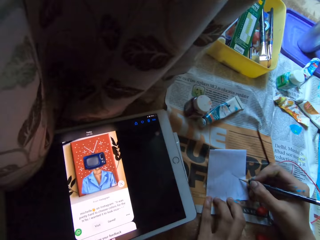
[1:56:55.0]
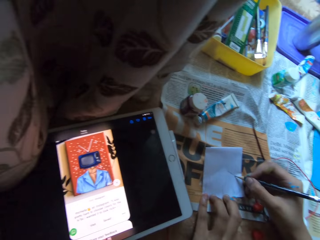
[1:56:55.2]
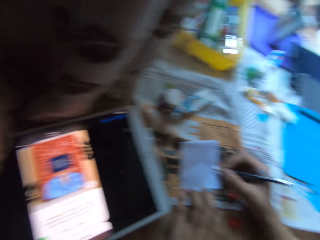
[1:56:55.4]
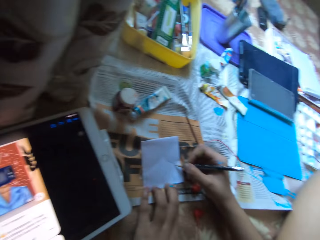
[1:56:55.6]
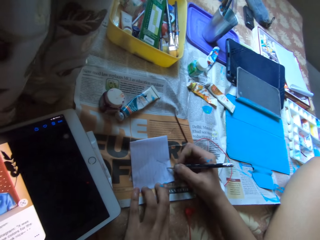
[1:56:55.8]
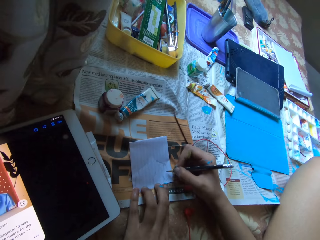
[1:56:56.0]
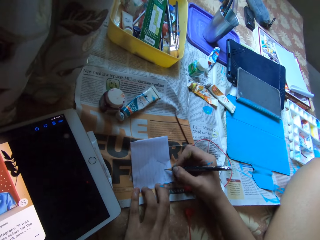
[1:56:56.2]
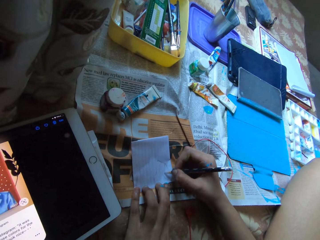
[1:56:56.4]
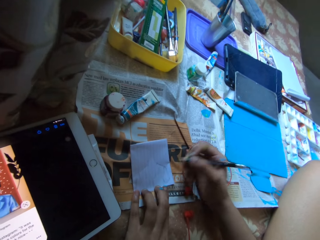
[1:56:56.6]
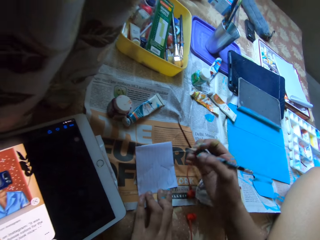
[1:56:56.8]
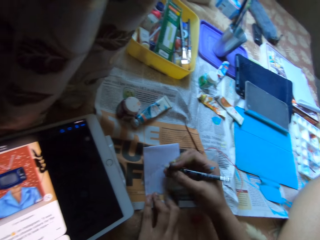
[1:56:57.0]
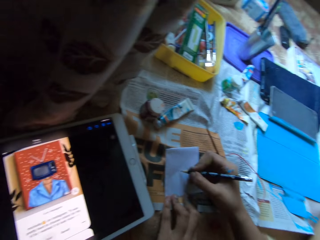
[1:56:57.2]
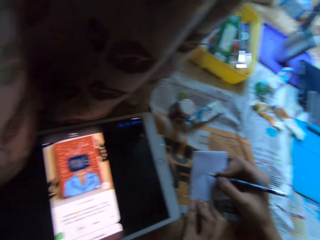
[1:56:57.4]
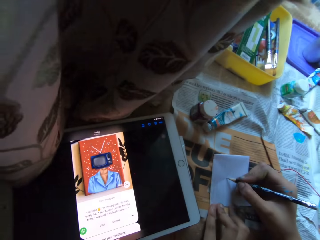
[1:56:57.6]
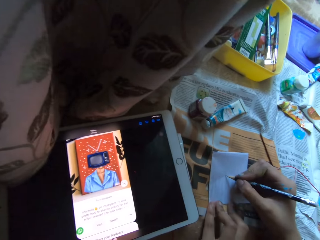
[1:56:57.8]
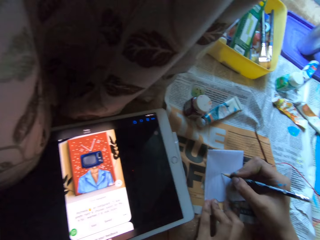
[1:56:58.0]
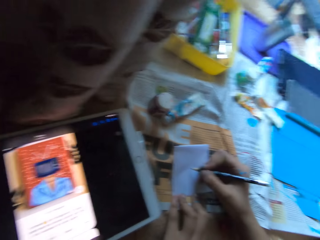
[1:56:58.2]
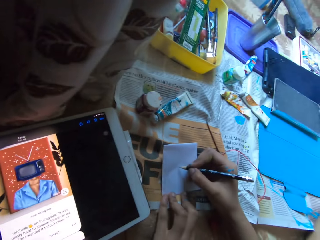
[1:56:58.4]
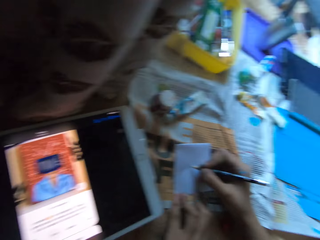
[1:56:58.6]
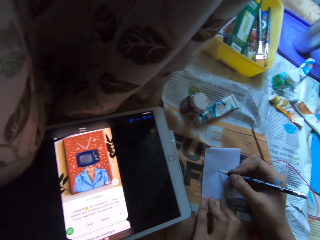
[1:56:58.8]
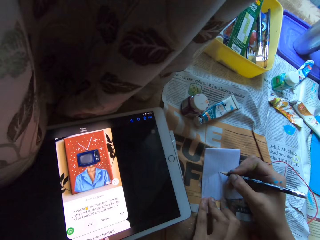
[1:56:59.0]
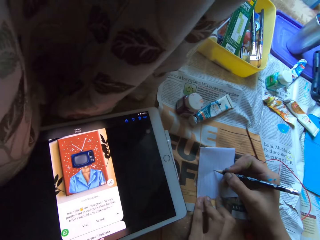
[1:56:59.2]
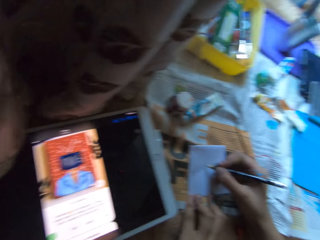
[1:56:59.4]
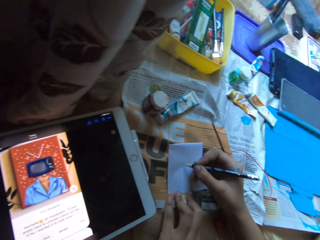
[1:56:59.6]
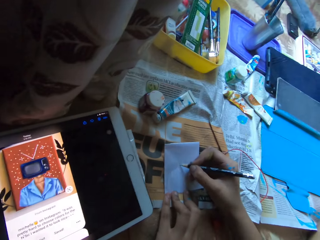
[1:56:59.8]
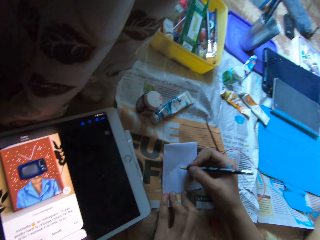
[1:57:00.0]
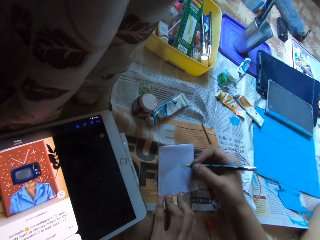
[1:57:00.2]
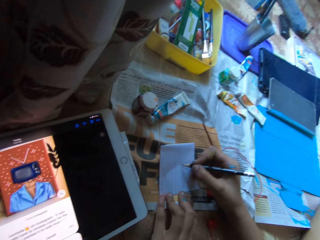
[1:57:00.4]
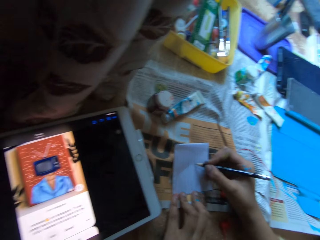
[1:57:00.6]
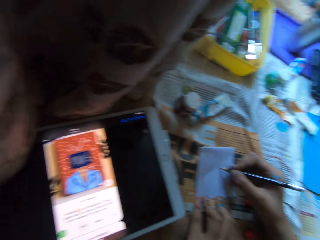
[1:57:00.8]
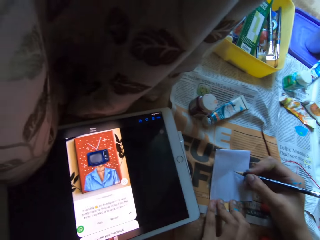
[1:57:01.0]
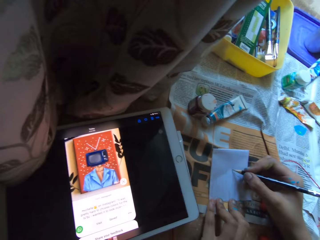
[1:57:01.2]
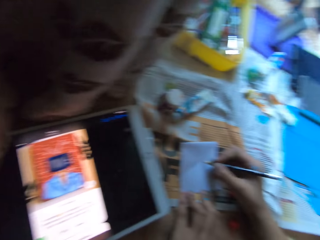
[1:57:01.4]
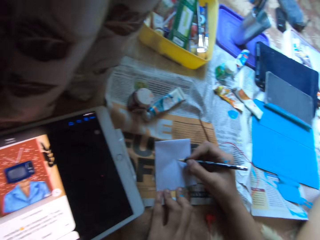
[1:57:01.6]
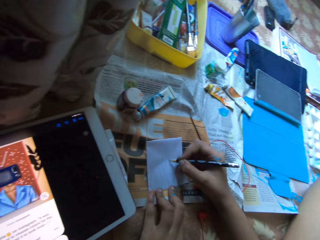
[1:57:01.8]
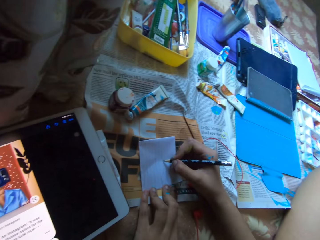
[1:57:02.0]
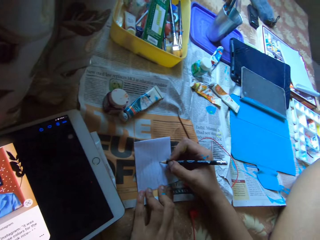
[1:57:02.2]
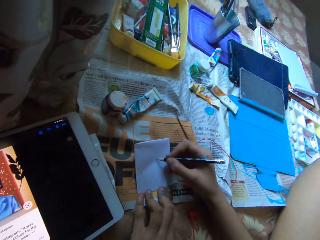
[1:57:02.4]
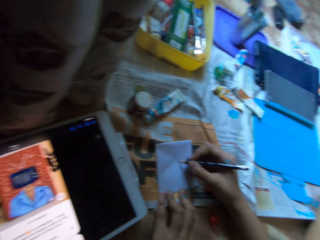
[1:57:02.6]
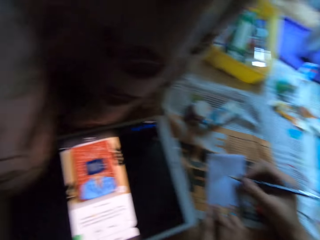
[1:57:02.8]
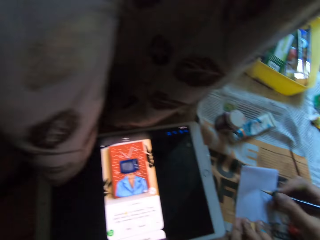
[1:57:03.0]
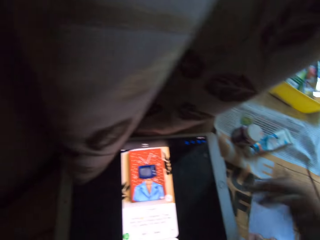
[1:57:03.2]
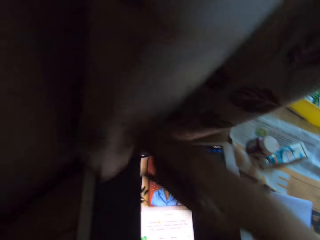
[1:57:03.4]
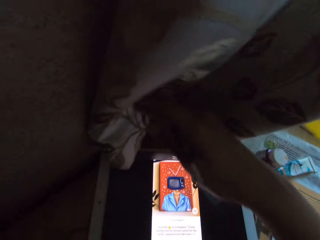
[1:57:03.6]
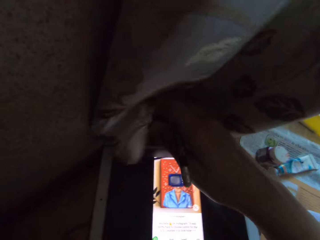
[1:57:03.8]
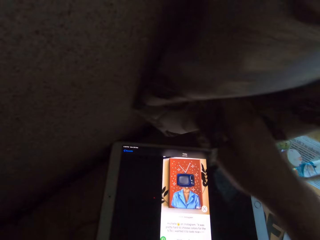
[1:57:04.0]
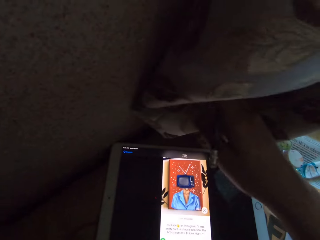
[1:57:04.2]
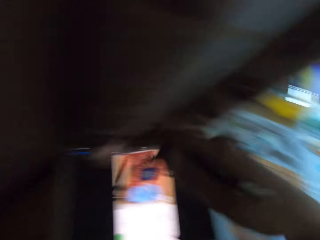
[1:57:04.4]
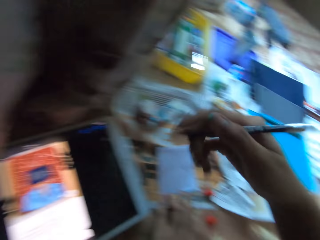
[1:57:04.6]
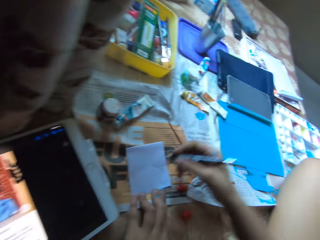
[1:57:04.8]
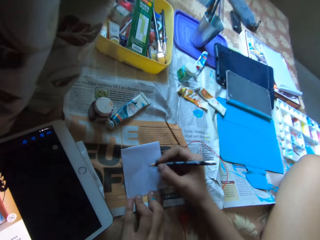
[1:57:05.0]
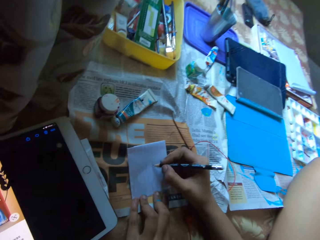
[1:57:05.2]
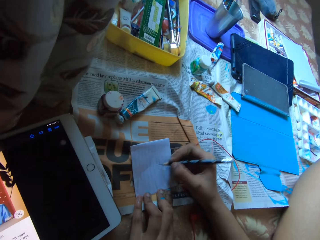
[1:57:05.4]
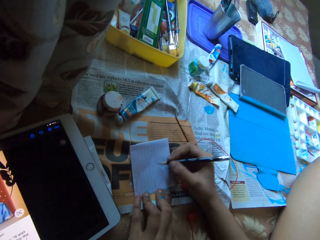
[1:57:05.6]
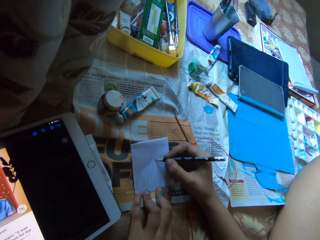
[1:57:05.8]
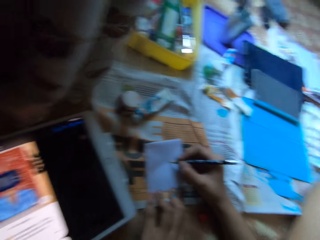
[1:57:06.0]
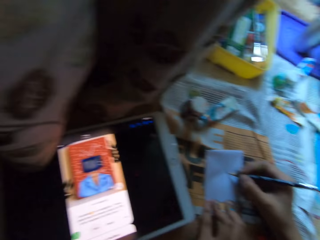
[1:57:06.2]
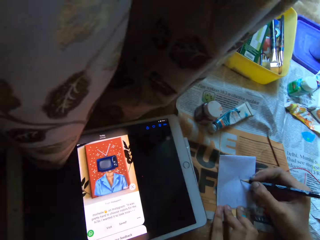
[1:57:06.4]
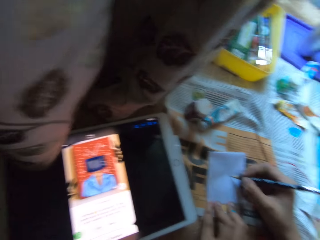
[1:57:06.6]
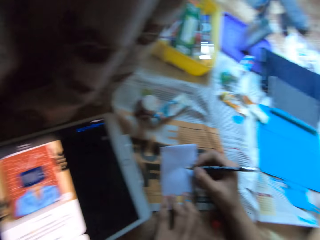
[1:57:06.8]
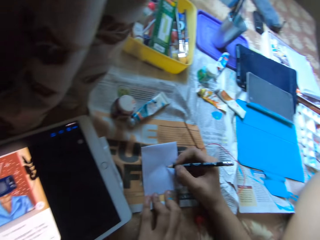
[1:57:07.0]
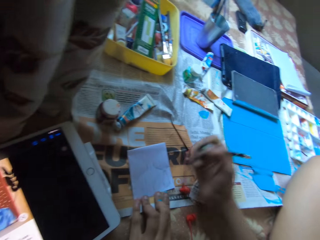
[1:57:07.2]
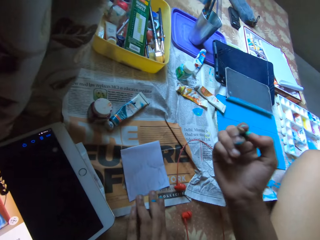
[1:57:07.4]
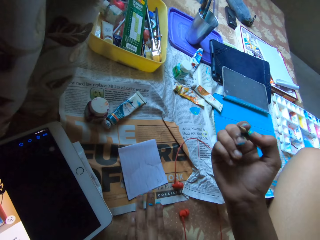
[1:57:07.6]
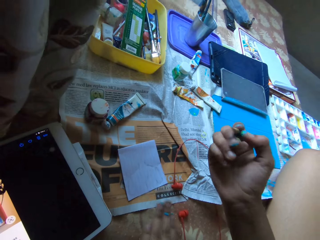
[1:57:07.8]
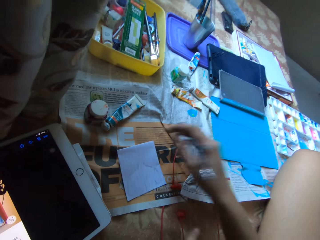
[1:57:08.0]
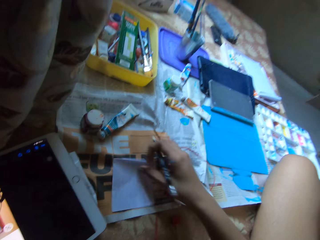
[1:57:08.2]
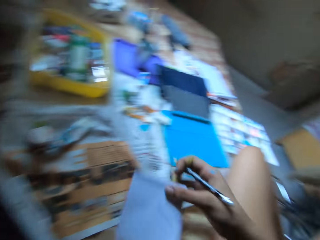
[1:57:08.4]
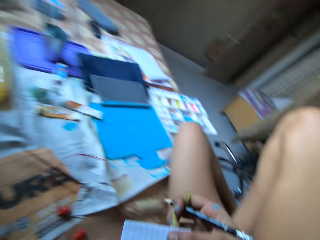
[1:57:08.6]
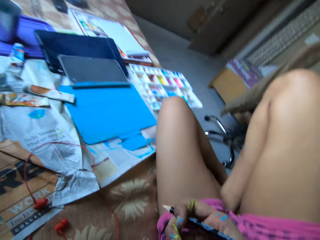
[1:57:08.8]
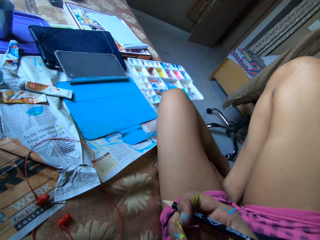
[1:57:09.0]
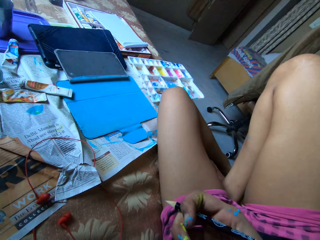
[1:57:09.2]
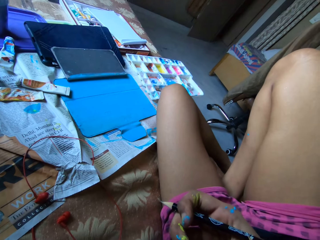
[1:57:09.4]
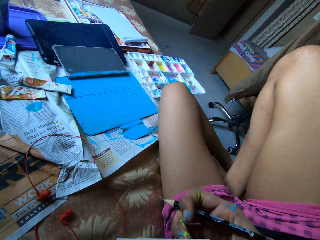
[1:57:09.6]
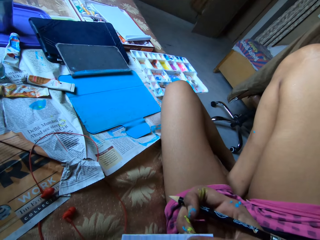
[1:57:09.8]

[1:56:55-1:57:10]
The camera wearer looks at the picture on the tablet. She draws on a piece of paper. She looks at the picture on the tablet. She draws on the piece of paper. She looks at the computer tablet screen on the bed. She moves a curtain with her right hand. She draws on the paper on the bed with the pencil in her right hand. She looks at the picture on the tablet. She stops drawing. She picks up the paper from the bed with her right hand.

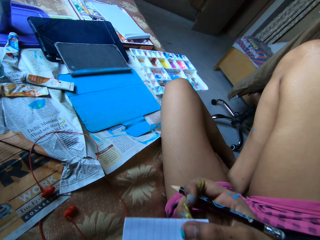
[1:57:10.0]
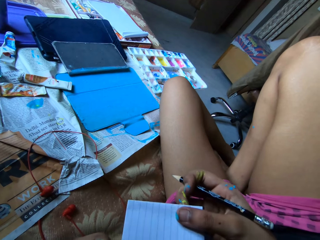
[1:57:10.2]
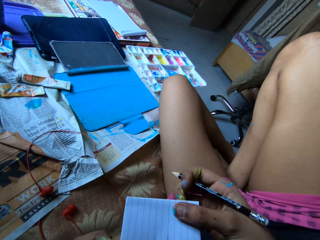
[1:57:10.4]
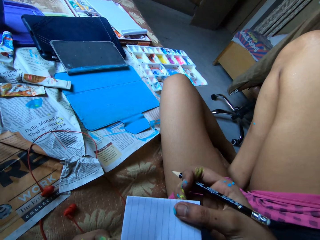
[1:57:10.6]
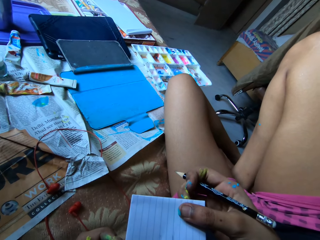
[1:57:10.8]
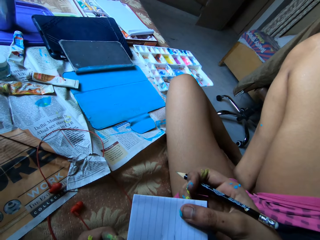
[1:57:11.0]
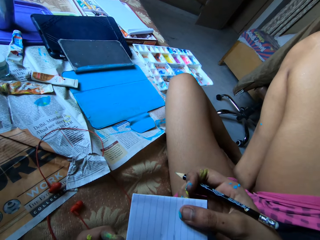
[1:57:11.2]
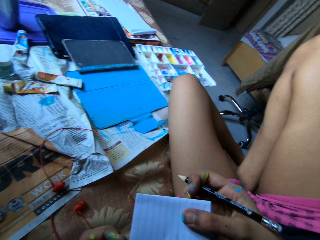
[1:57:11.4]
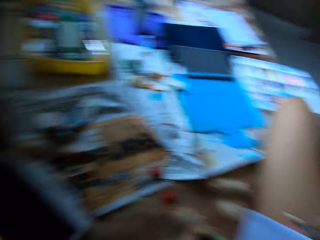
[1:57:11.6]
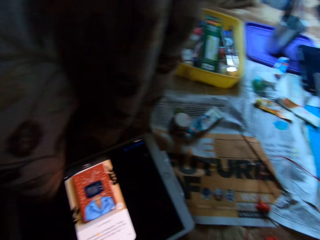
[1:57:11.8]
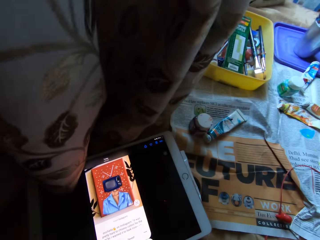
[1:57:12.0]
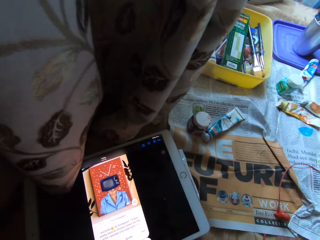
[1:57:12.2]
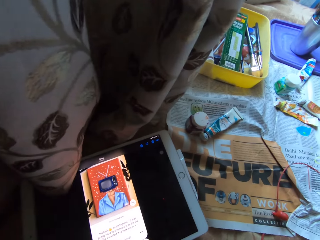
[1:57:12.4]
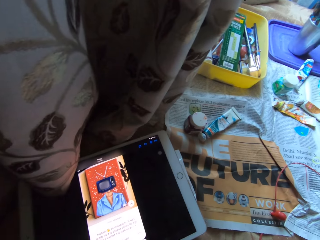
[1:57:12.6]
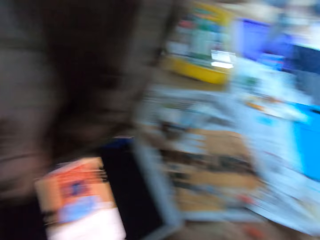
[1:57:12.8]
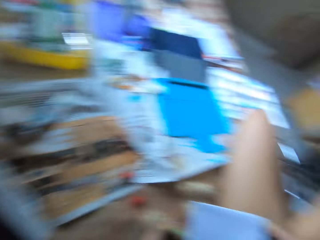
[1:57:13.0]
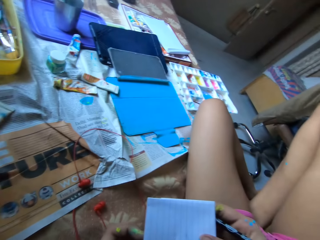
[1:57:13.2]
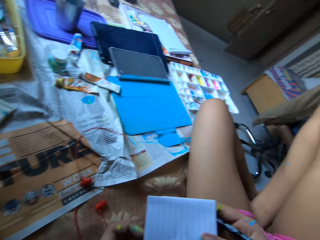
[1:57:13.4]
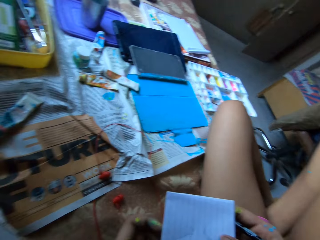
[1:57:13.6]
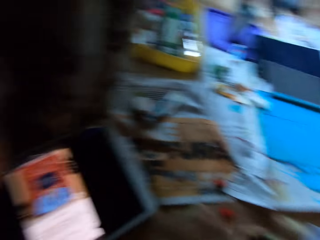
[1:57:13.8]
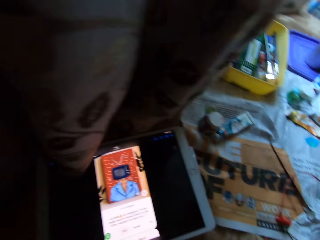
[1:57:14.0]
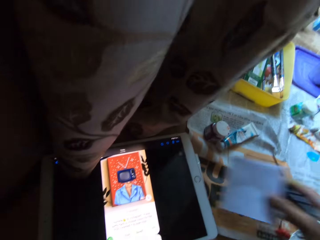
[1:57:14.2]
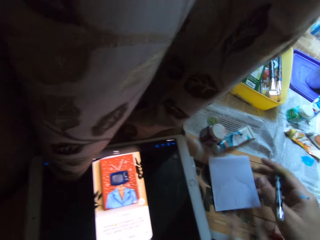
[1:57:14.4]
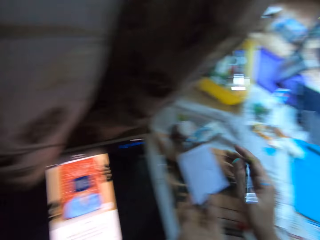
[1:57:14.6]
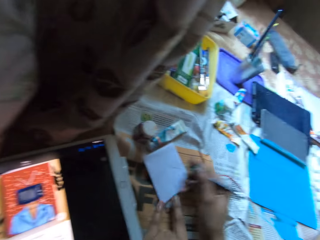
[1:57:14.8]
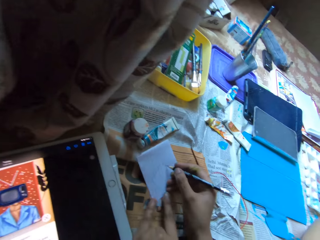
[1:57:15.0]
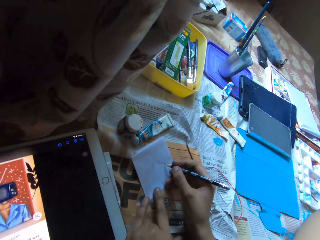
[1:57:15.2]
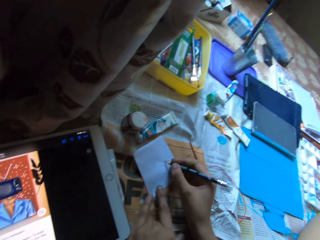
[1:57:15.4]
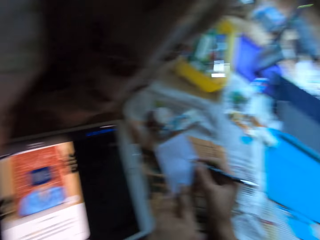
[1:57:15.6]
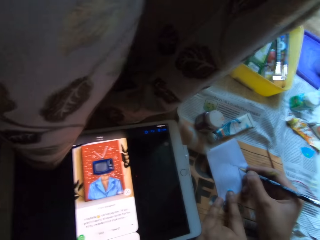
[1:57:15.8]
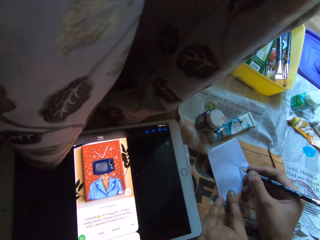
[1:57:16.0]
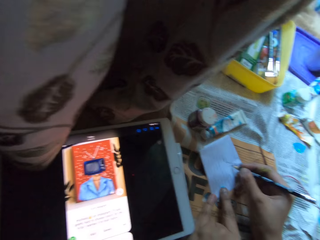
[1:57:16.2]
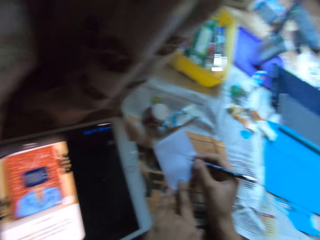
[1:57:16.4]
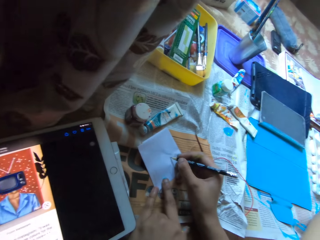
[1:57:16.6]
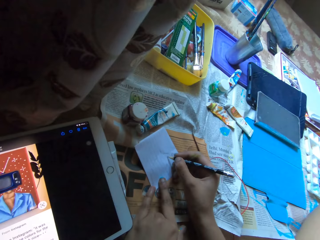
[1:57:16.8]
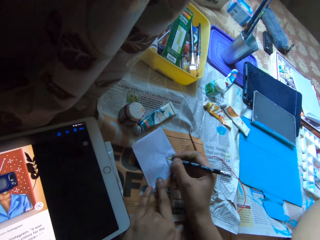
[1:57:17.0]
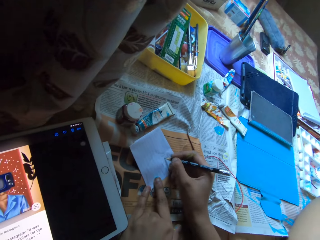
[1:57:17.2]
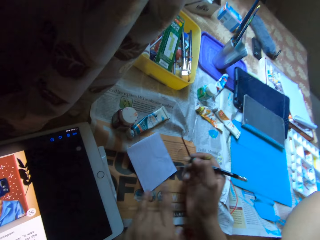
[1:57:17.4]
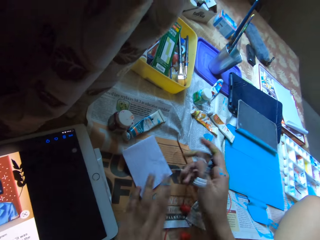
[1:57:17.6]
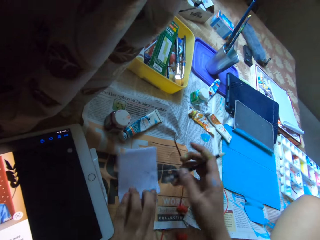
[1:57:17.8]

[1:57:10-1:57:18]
The camera wearer holds the paper with both hands. She stares at the computer tablet screen on the bed. She looks at her drawing. She places the paper on the bed with her right hand. She draws on the piece of paper on the bed with the pencil in her right hand. She writes on the paper.
